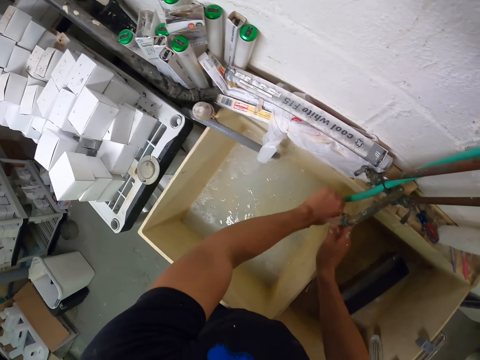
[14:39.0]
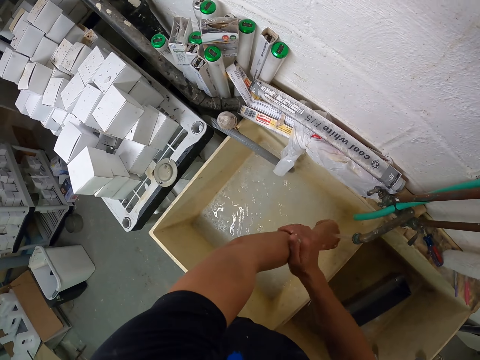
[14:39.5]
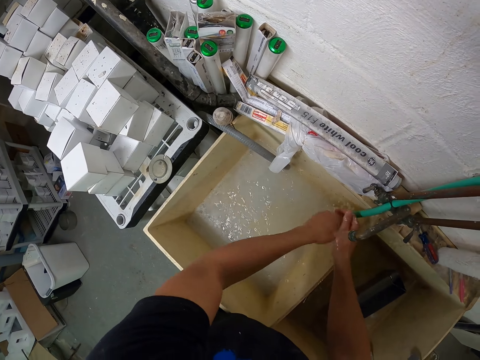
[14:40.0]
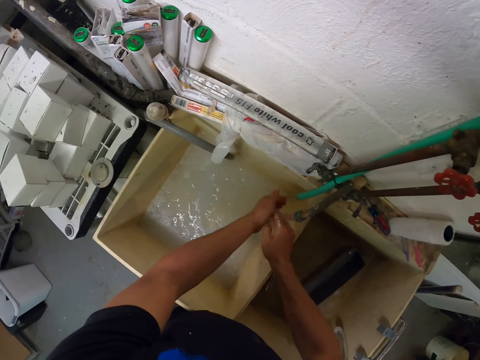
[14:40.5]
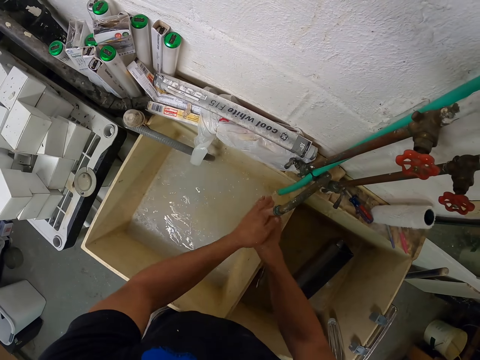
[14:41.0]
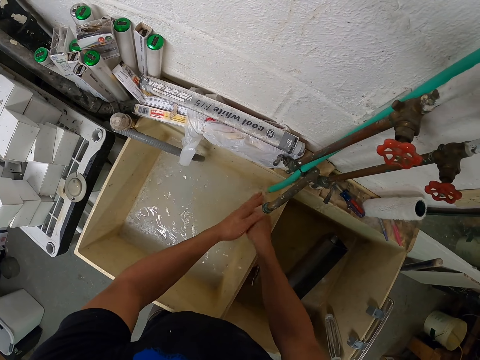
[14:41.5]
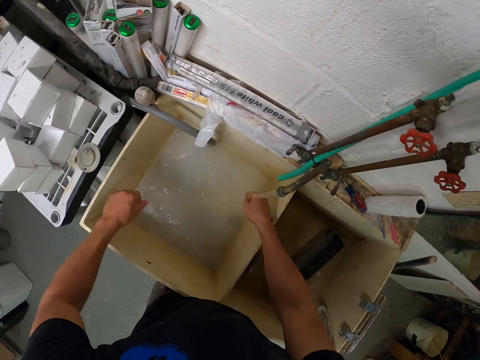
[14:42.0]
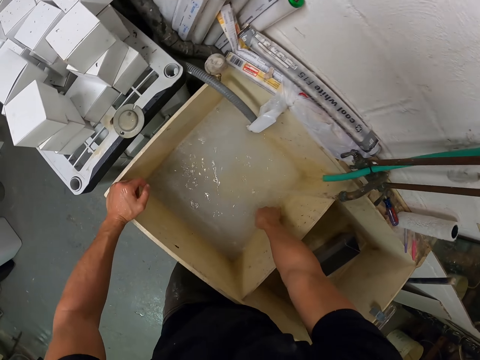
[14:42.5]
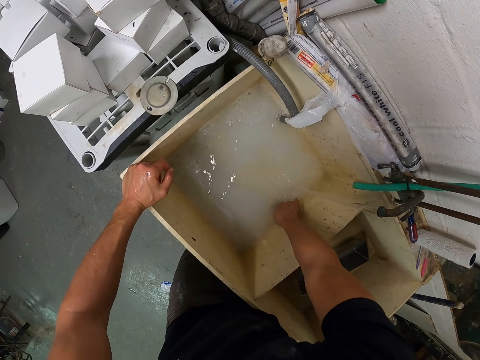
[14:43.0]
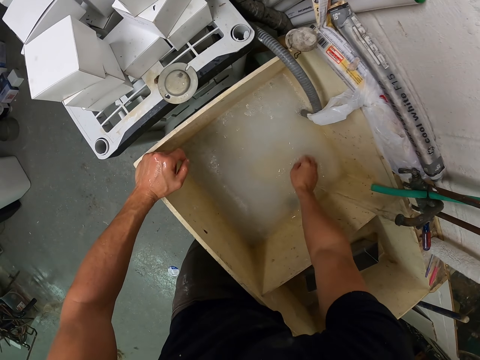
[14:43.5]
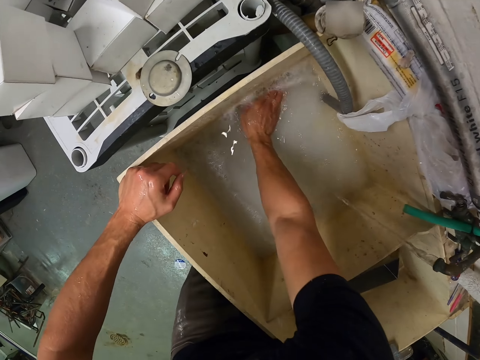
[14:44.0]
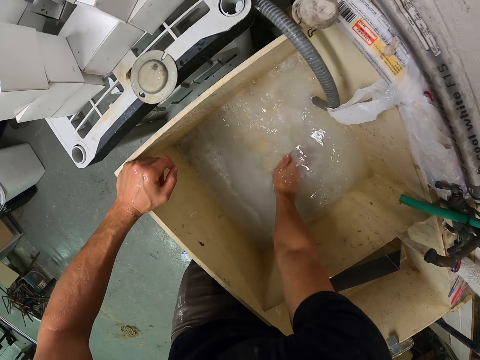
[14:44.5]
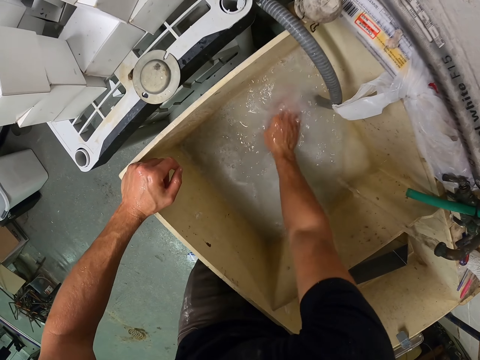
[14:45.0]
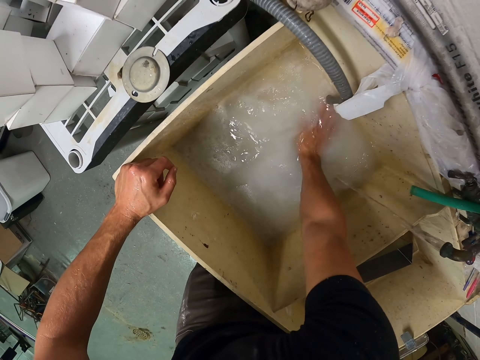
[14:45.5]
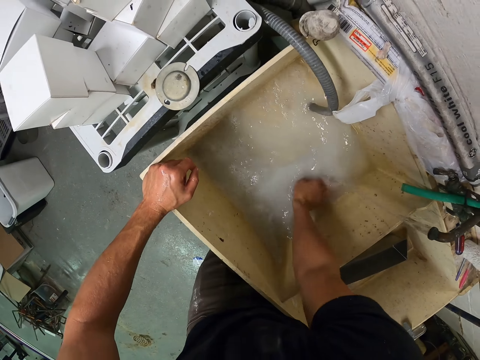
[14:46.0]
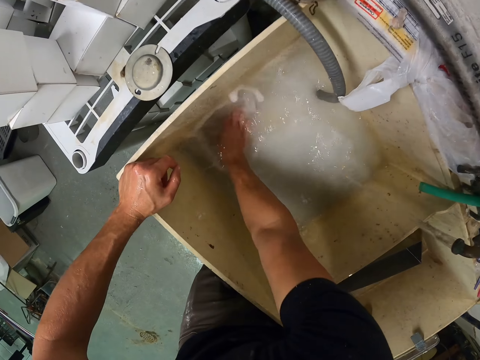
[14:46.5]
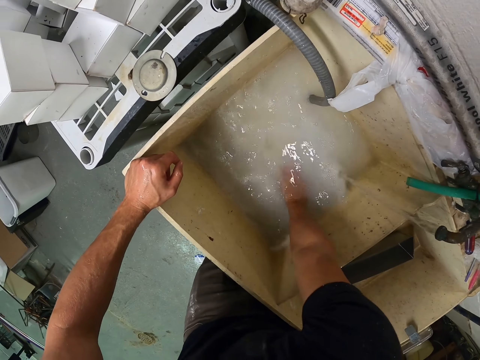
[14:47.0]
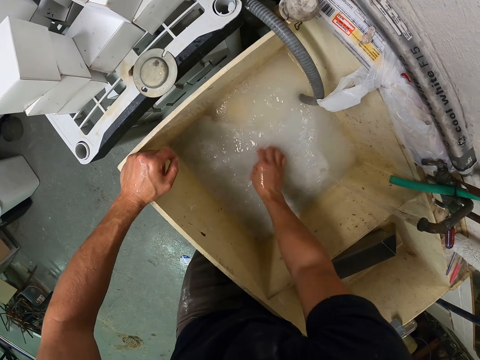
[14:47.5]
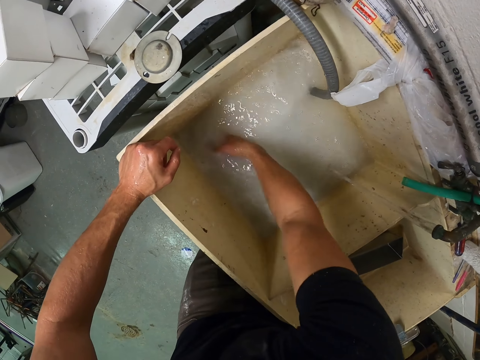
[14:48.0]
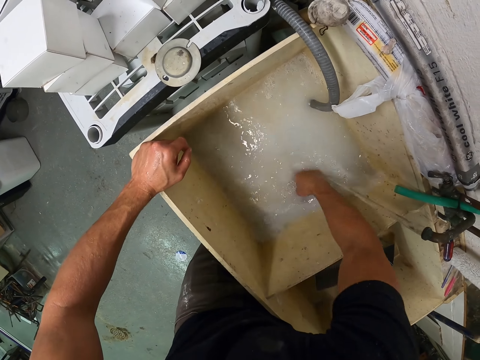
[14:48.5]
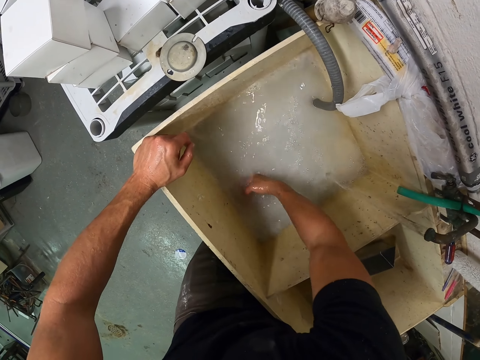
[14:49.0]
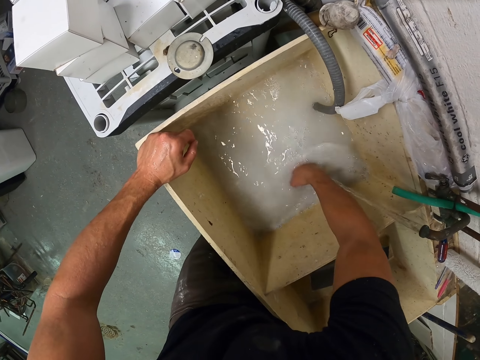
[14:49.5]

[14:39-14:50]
The camera wearer opens the sink drainage. They push the water towards the drainage hole and clean the sink with the hands.

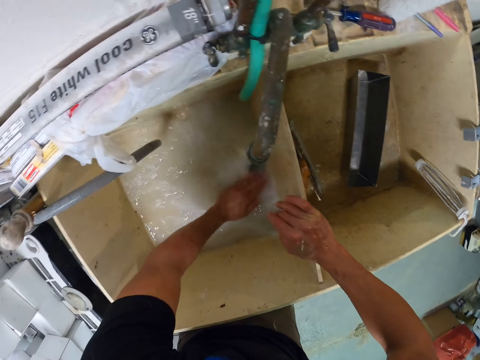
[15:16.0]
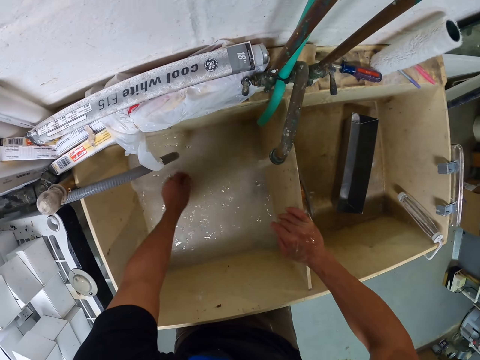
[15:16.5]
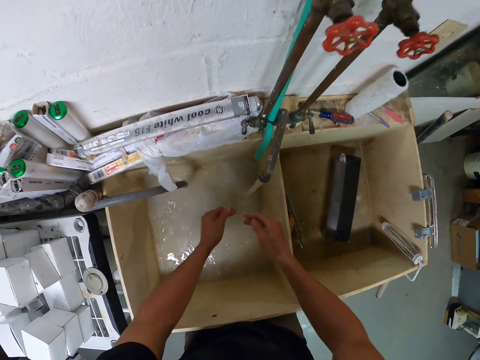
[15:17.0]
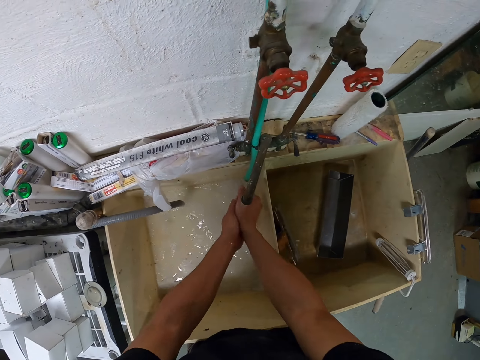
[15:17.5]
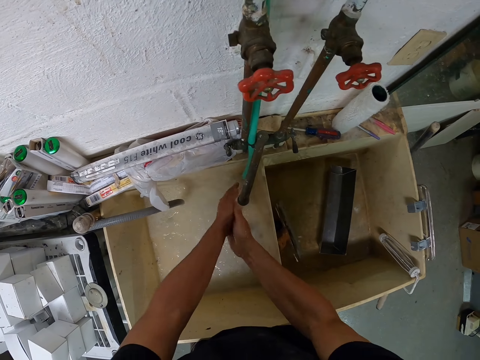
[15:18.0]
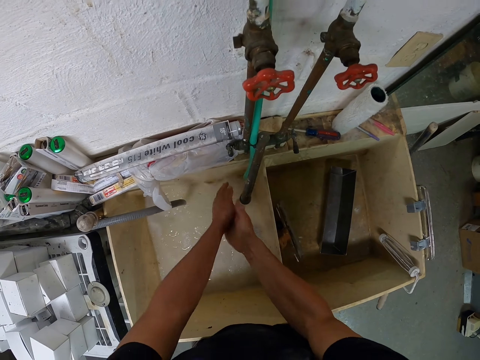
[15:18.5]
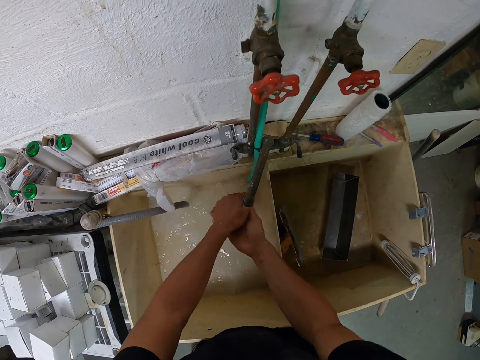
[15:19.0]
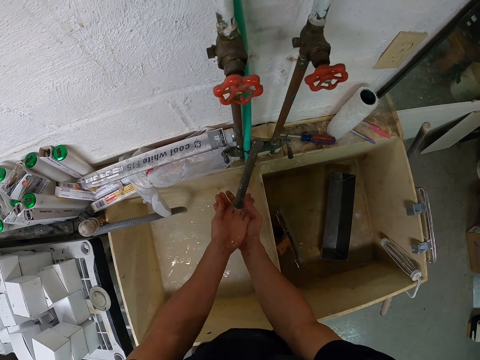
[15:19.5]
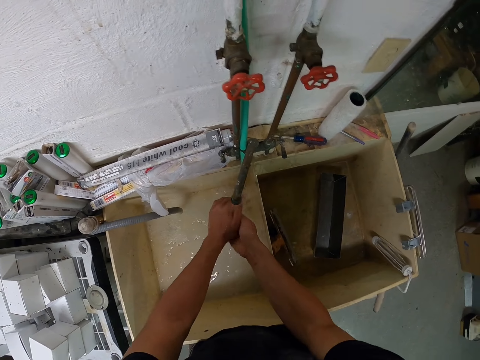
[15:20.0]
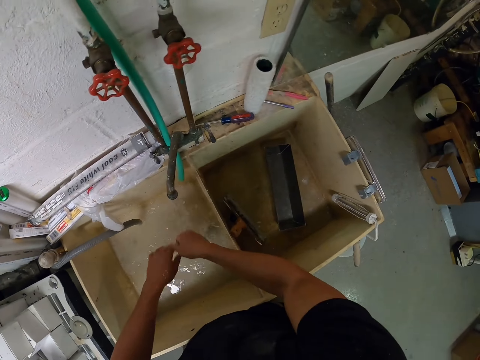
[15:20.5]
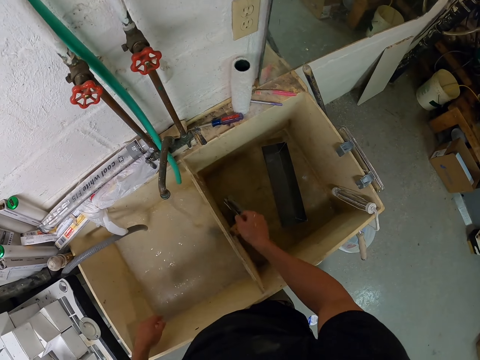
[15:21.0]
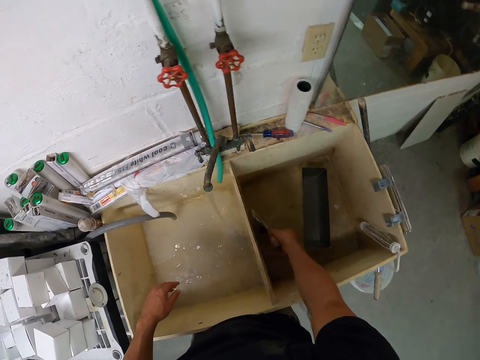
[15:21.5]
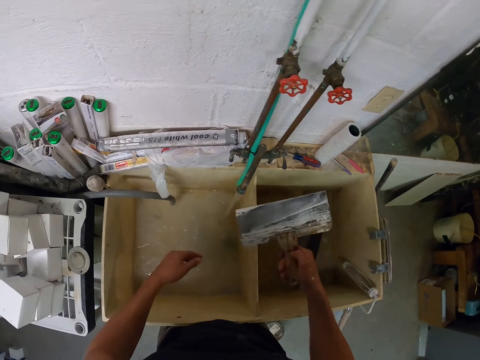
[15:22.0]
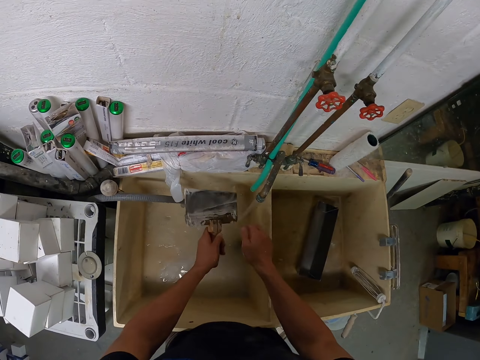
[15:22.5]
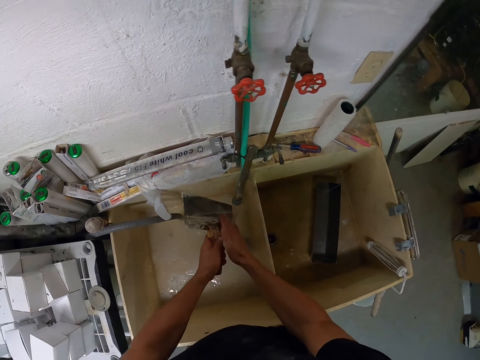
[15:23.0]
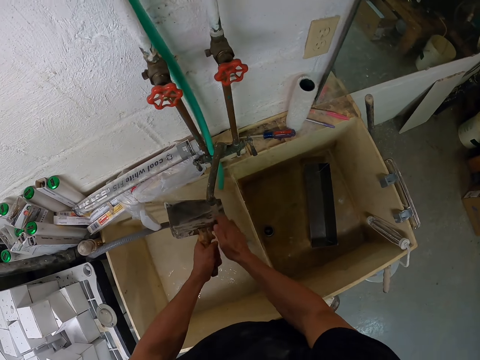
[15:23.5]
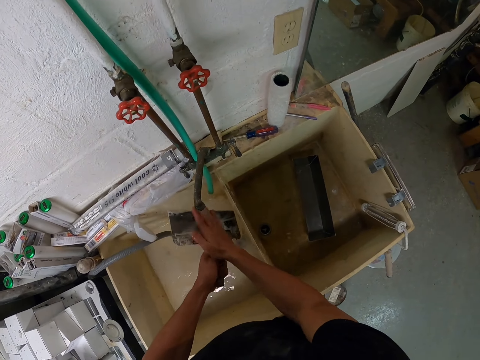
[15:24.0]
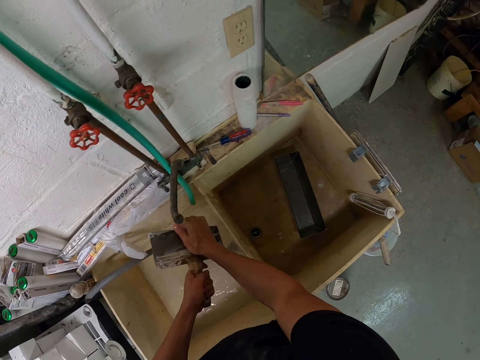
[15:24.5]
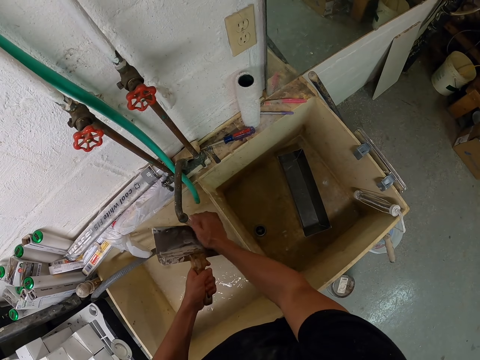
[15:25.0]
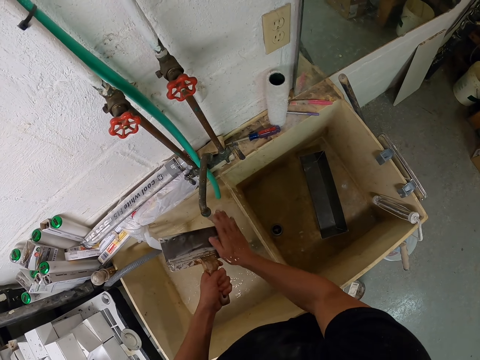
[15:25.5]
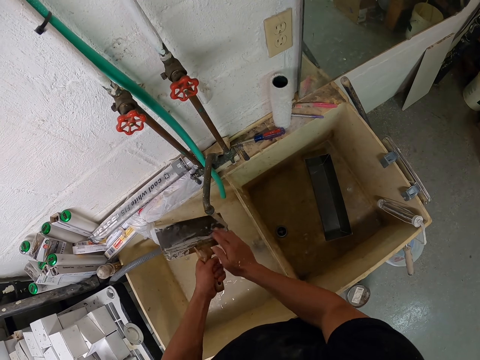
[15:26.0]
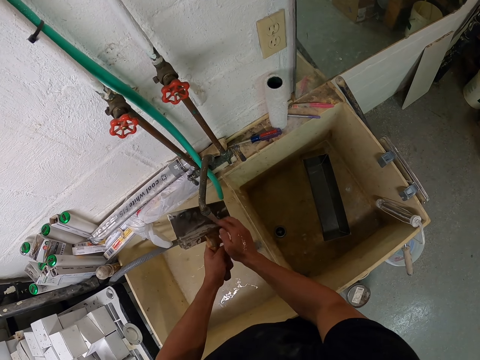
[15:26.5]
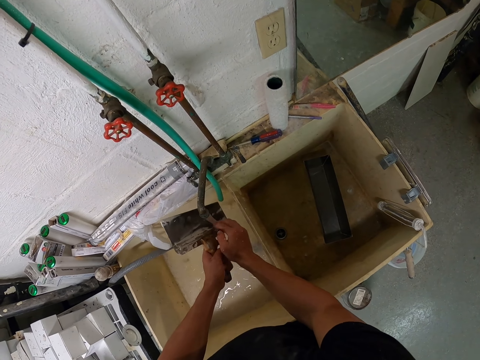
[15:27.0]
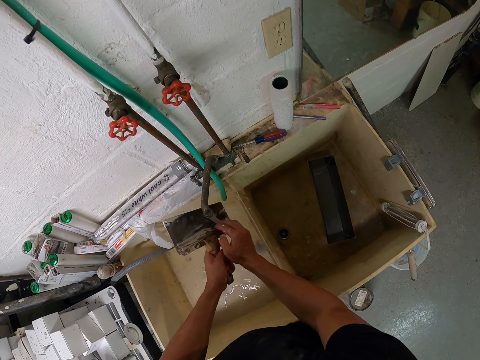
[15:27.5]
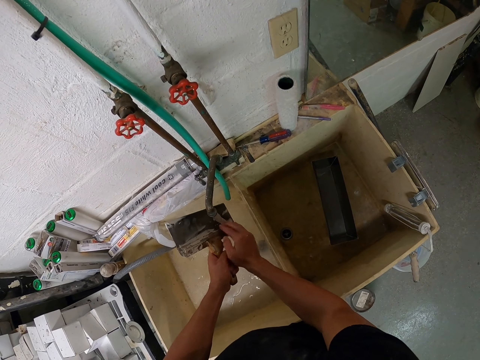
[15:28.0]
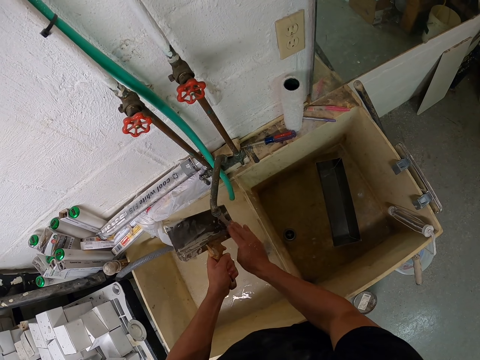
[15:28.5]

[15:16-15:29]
The camera wearer washes the hands. They take a plastering trowel and wash the plastering trowel with water from the tap.

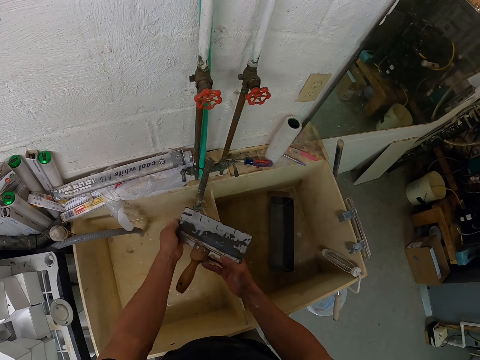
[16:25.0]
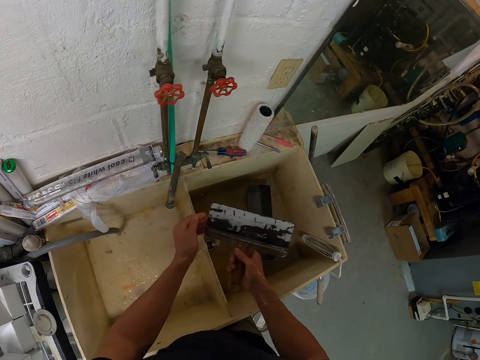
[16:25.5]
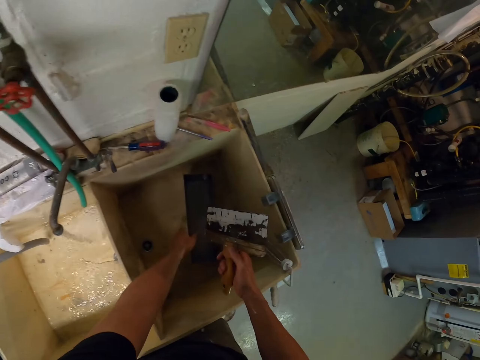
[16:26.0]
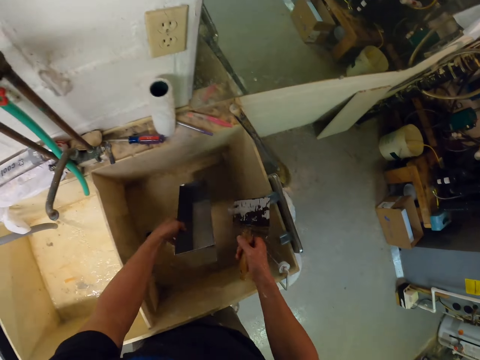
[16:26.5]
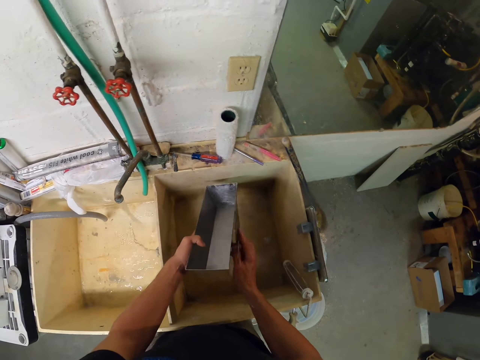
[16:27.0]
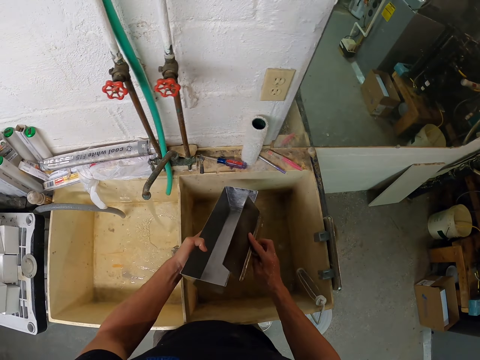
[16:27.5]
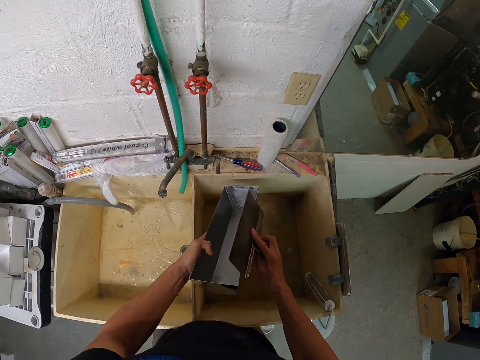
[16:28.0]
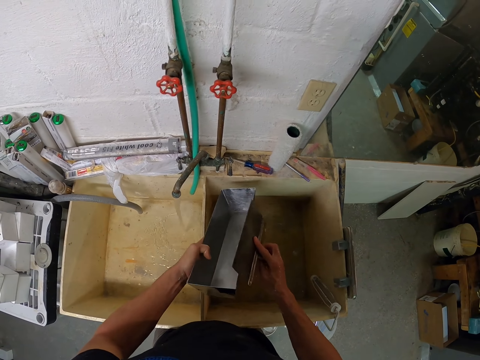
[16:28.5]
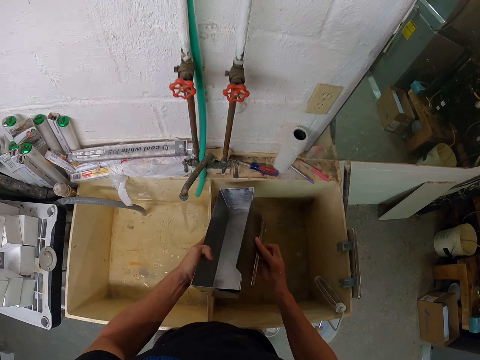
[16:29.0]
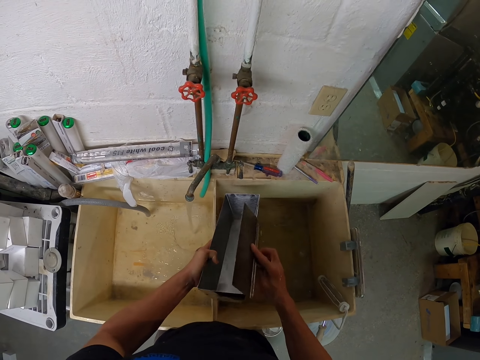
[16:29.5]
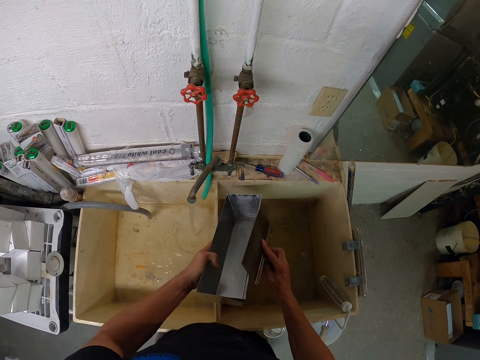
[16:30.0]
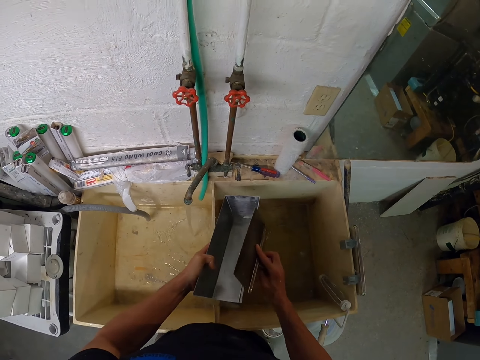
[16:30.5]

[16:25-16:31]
The camera wearer takes a stainless steel mud pan. They rub a plastering trowel on the stainless steel mud pan.
